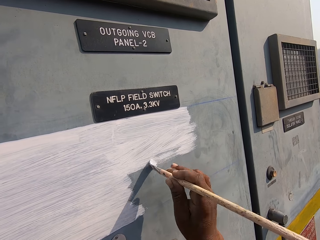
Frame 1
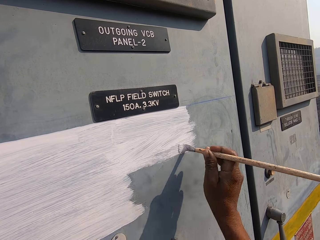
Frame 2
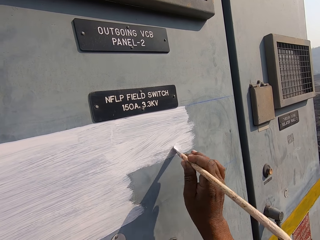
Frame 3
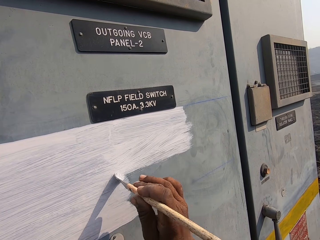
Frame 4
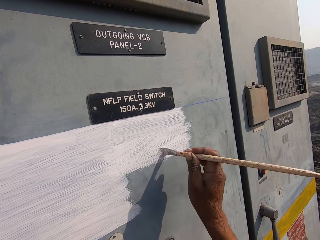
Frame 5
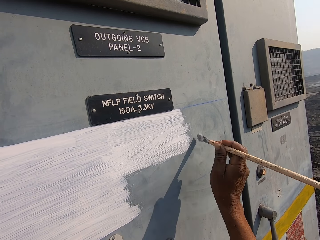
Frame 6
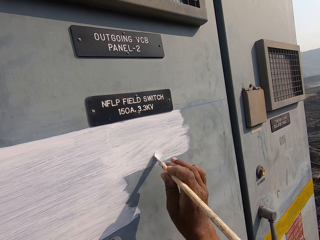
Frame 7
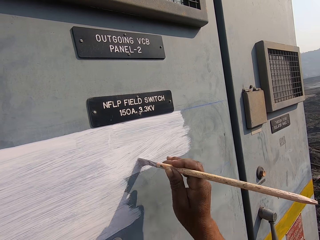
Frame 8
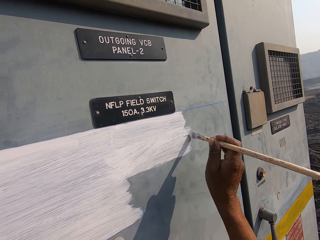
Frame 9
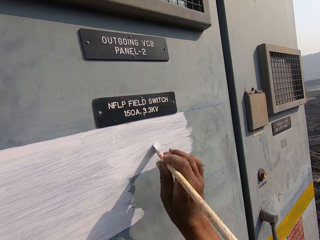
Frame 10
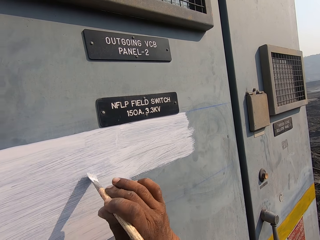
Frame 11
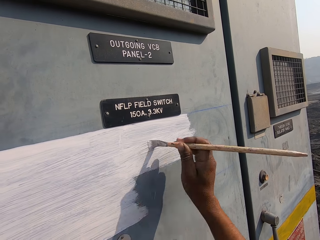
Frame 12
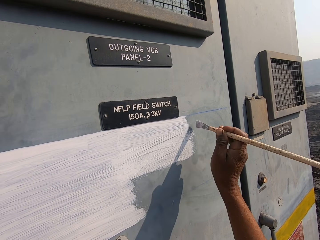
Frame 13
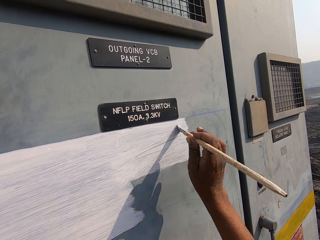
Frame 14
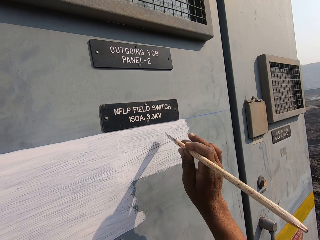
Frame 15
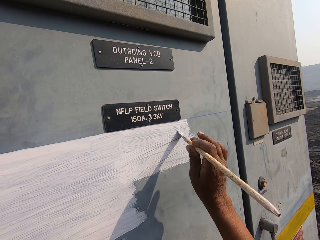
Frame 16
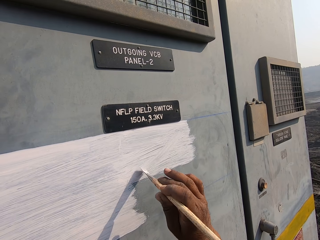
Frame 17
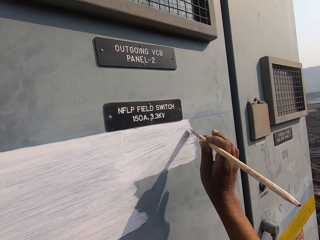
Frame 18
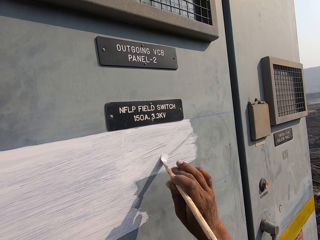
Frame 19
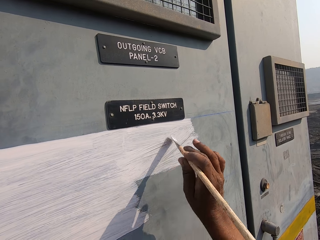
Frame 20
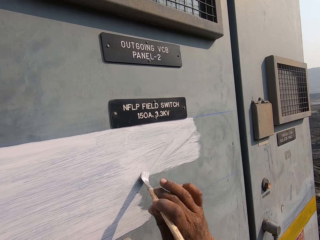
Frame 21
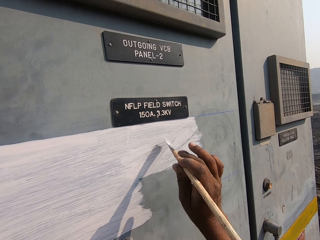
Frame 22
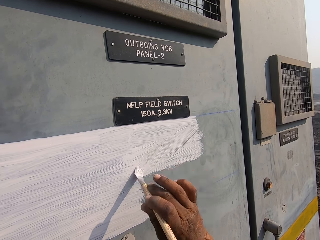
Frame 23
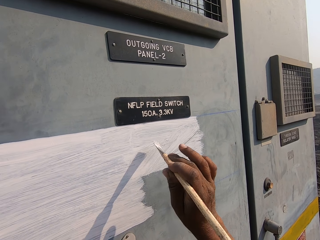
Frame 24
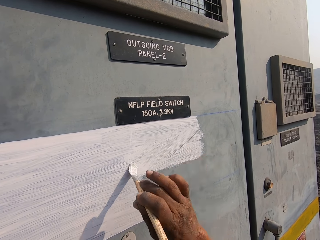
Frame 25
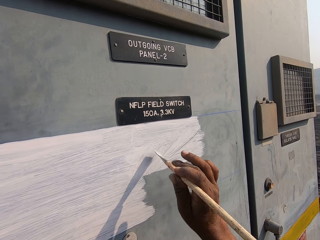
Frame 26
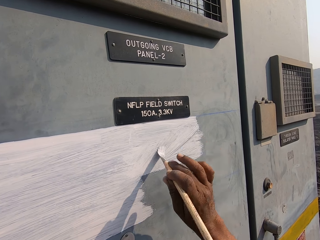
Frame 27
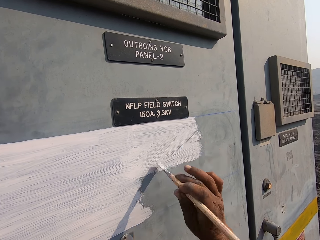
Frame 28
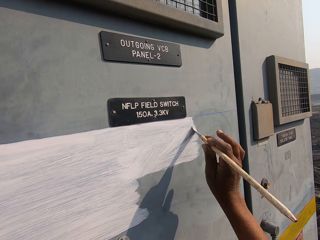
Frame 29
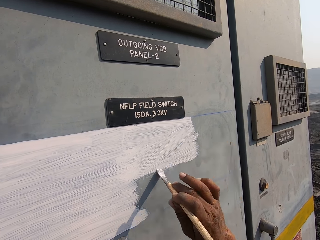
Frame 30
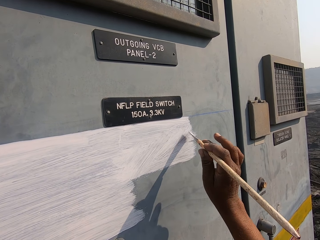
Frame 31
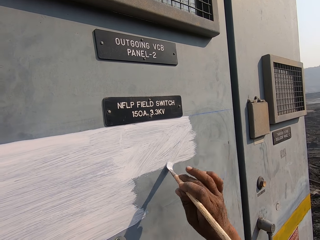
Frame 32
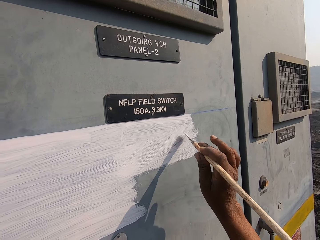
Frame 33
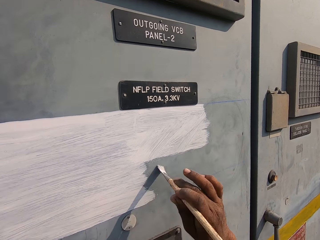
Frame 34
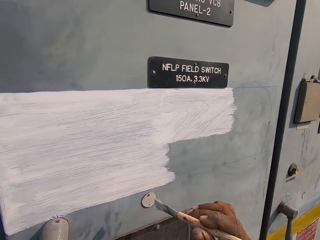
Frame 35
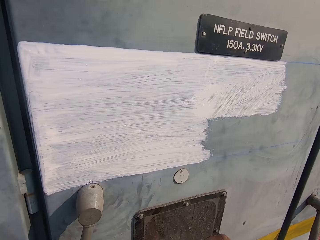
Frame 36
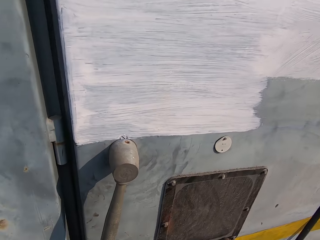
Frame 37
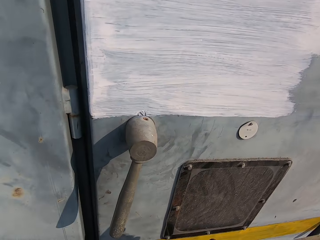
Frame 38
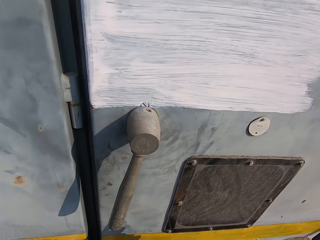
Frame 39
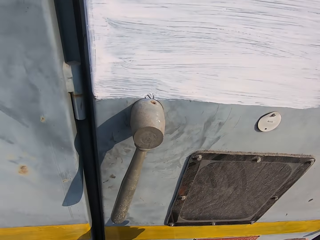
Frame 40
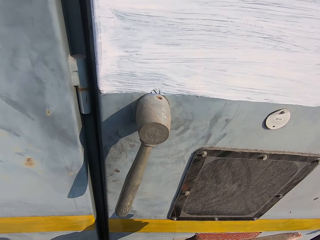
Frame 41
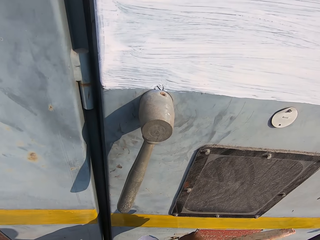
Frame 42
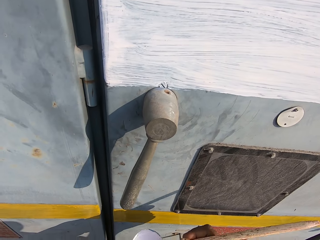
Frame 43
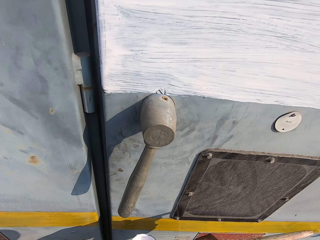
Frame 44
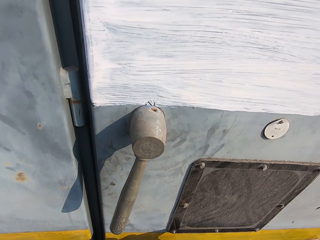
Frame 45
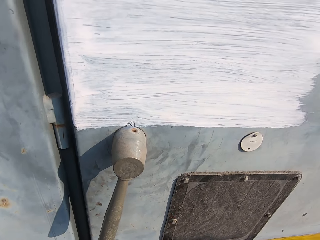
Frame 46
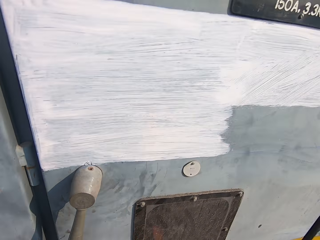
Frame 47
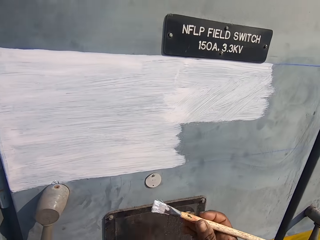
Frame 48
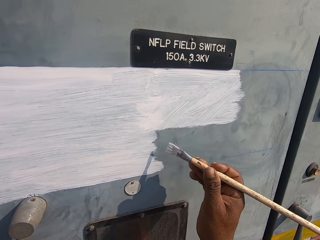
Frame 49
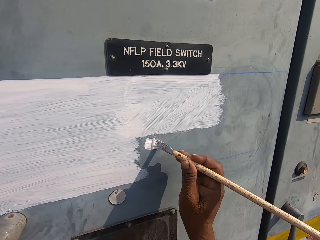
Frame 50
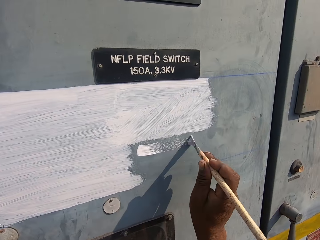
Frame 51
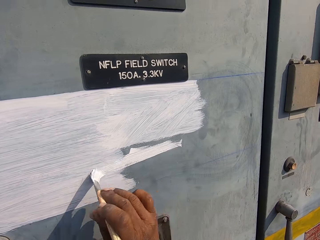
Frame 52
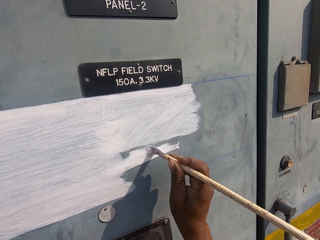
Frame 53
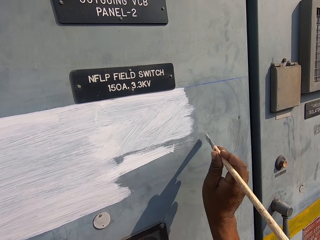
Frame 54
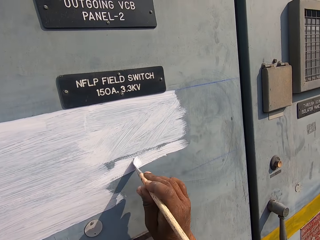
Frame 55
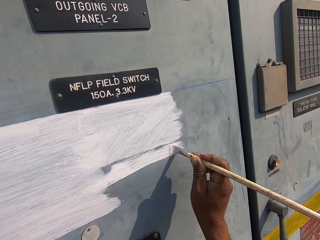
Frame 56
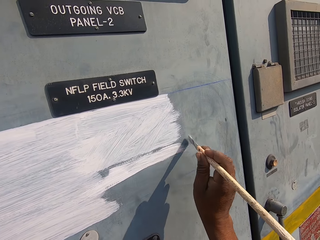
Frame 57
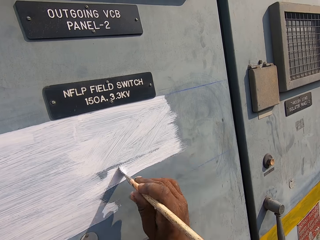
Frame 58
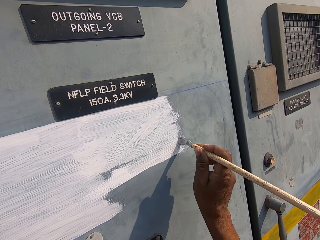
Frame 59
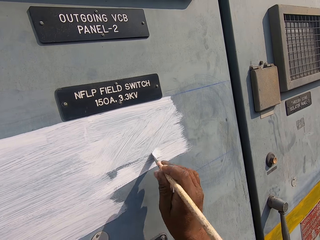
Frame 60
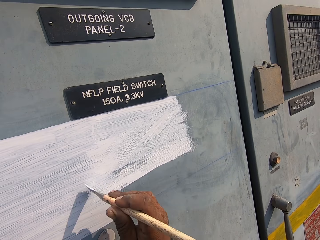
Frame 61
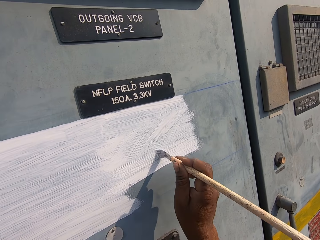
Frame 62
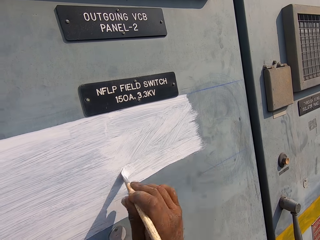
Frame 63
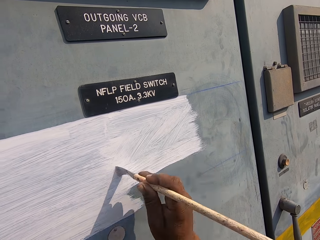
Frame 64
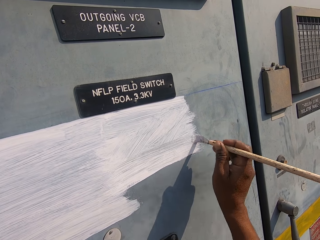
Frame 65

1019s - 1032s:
The camera wearer dips a painting brush in paint. They paint a field switch door.

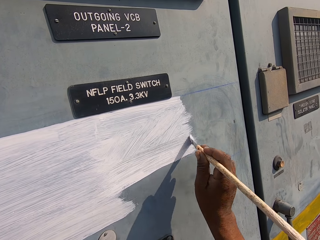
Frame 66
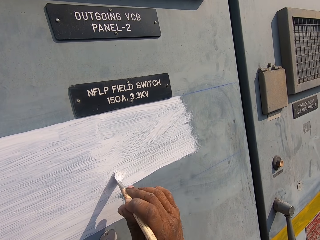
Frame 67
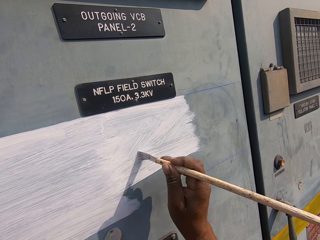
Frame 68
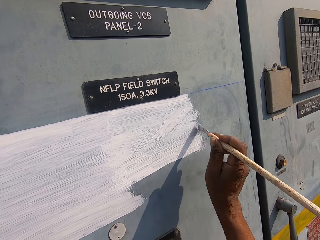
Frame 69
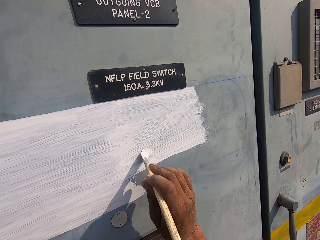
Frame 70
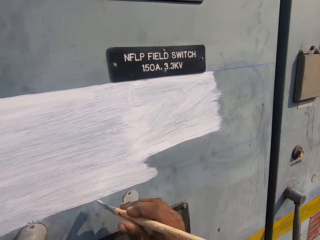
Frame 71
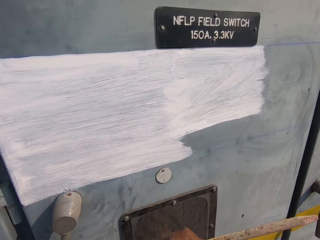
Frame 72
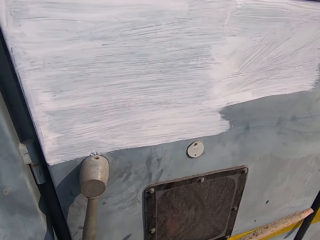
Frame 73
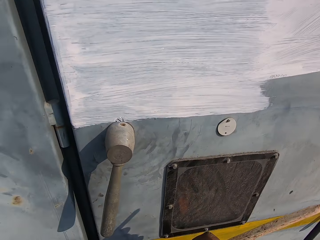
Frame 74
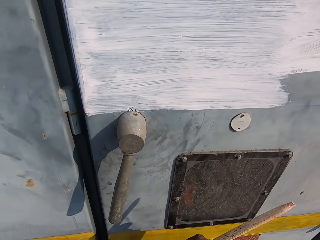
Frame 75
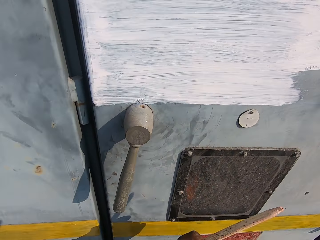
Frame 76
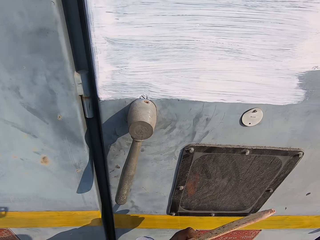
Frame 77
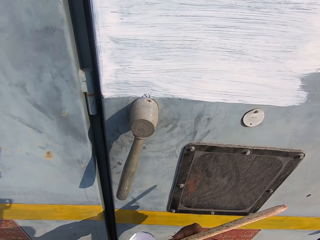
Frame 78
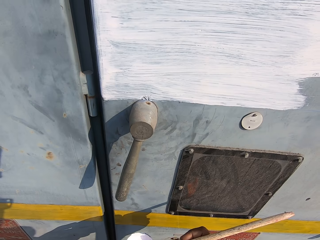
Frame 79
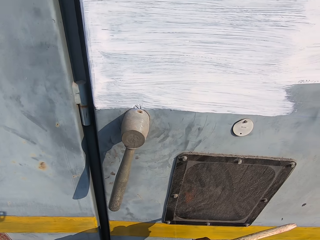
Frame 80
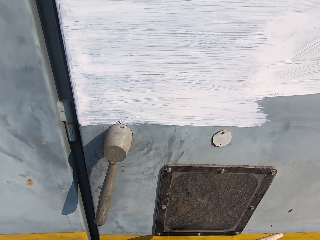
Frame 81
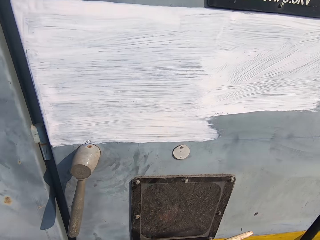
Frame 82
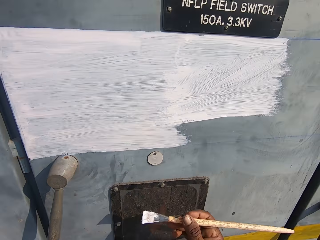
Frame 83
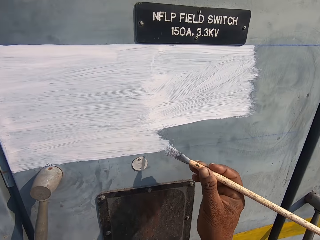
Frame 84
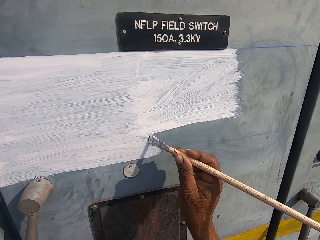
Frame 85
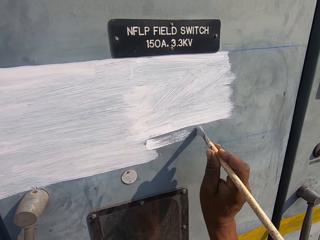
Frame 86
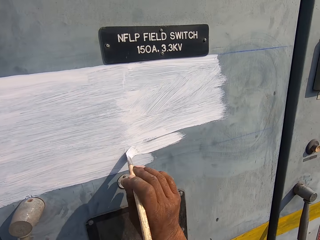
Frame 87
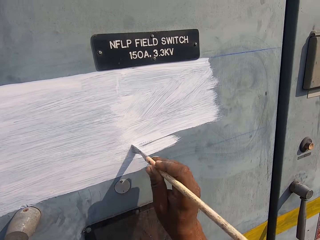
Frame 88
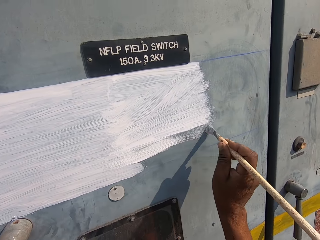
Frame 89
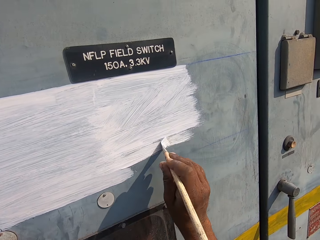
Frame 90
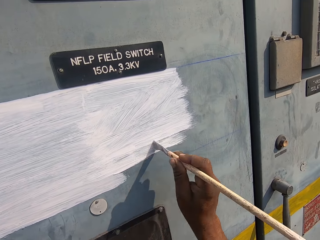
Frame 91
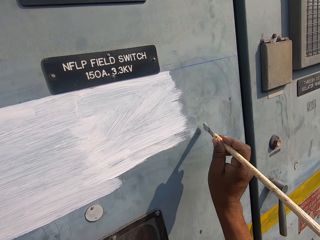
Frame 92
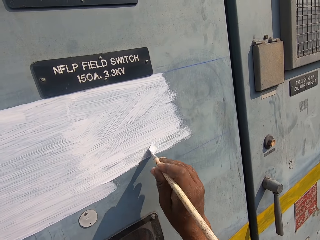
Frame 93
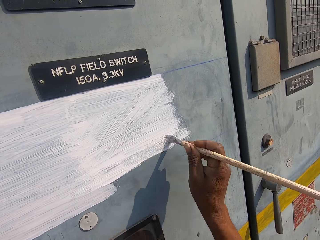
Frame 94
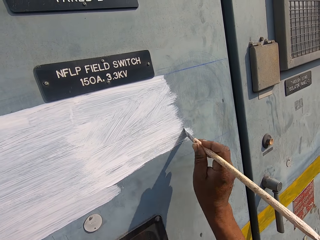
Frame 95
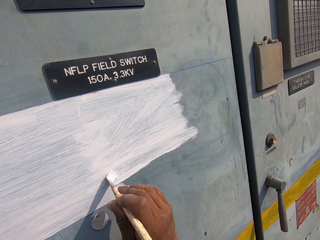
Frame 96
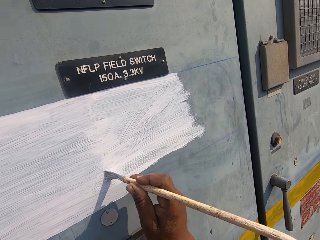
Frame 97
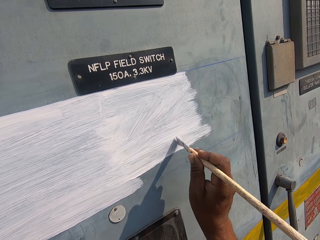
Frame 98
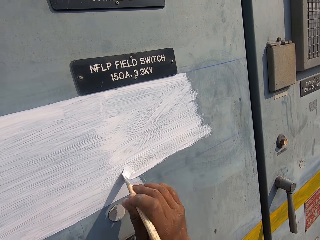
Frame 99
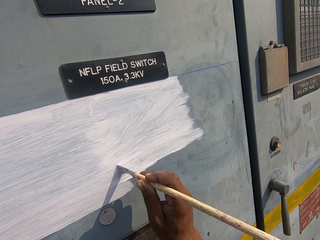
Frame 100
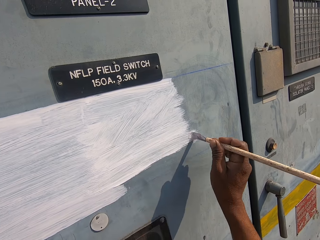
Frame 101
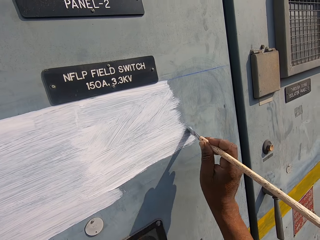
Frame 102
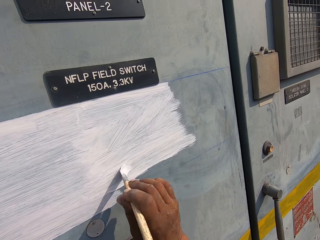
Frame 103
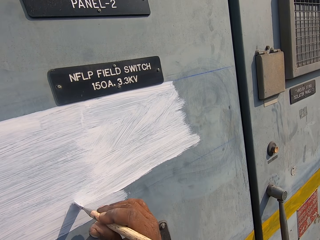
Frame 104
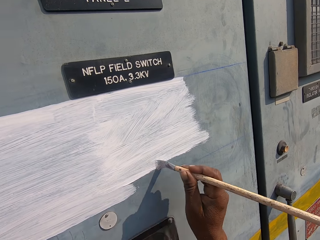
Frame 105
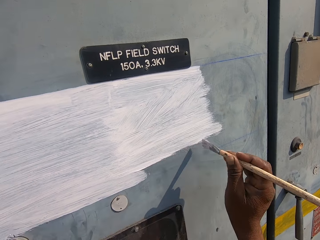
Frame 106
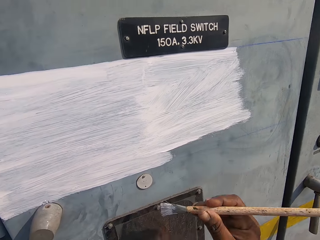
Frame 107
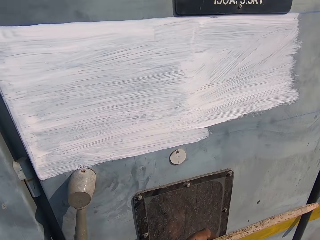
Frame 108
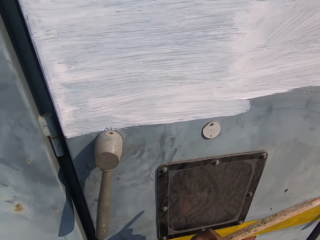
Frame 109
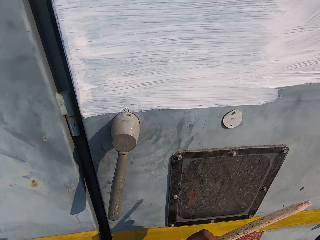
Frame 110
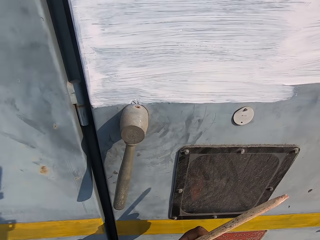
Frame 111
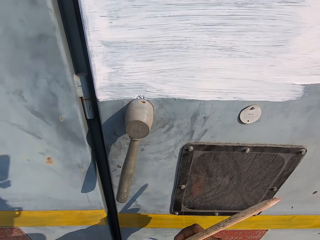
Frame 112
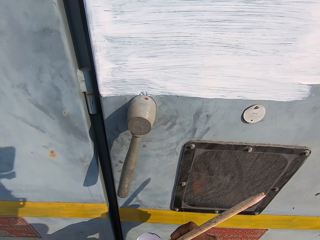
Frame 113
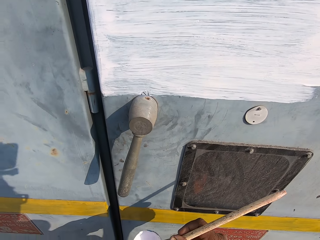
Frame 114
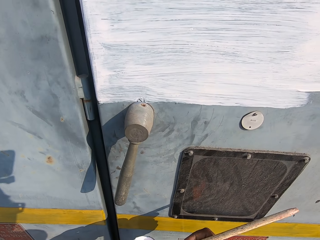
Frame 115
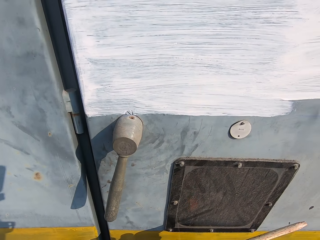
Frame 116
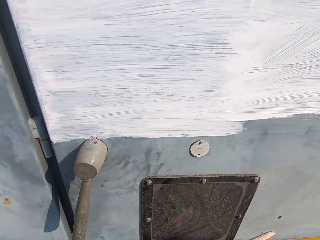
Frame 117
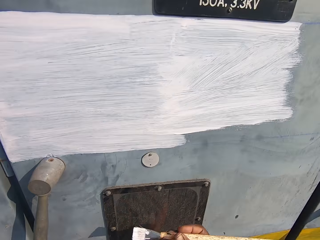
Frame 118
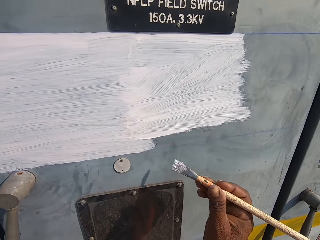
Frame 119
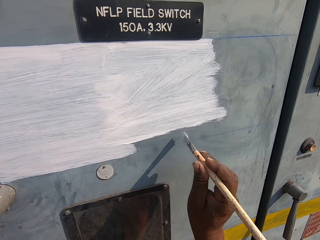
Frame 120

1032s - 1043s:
The camera wearer dips a painting brush in paint. They paint a field switch door. They dip the painting brush in the paint again.
